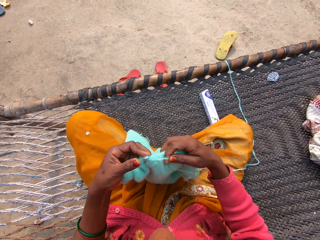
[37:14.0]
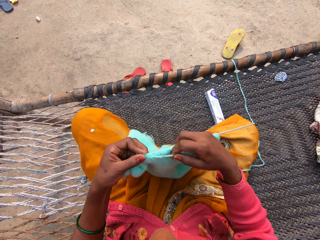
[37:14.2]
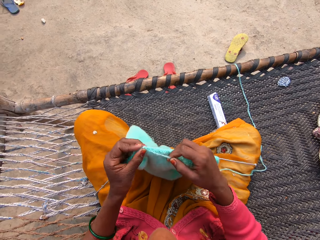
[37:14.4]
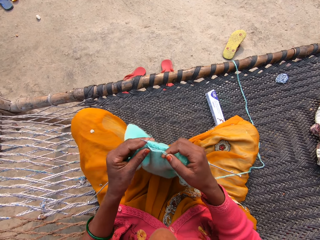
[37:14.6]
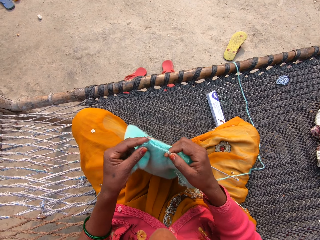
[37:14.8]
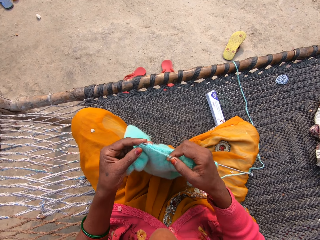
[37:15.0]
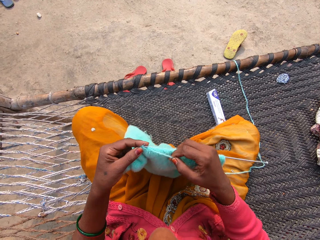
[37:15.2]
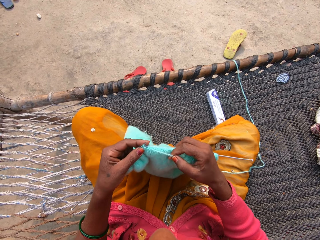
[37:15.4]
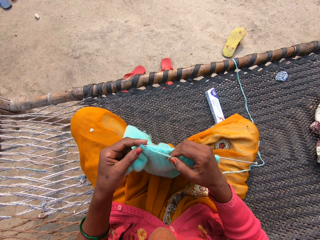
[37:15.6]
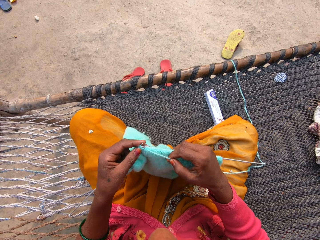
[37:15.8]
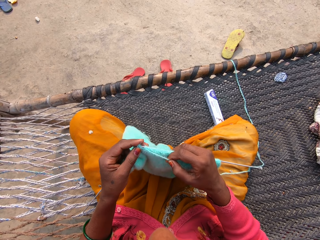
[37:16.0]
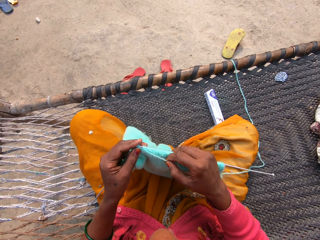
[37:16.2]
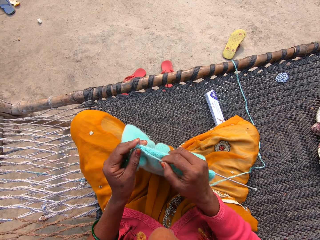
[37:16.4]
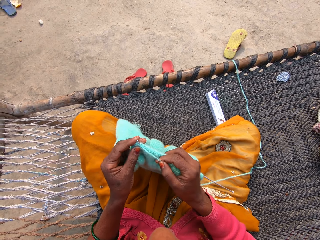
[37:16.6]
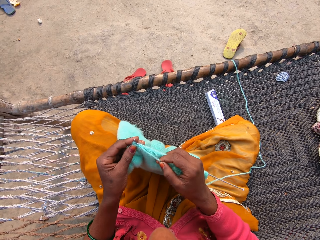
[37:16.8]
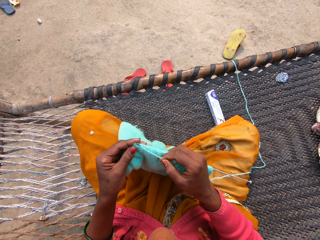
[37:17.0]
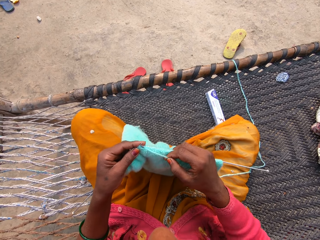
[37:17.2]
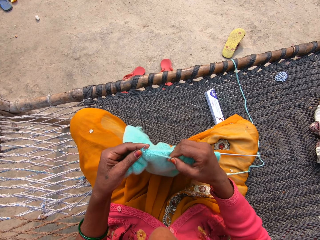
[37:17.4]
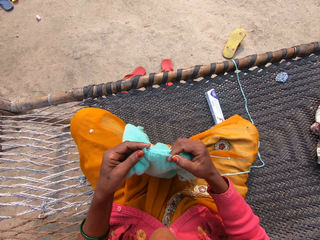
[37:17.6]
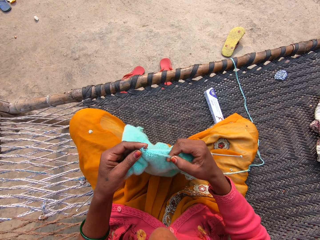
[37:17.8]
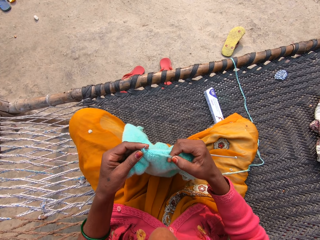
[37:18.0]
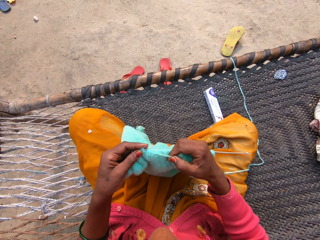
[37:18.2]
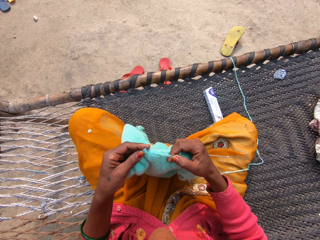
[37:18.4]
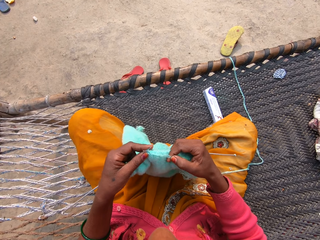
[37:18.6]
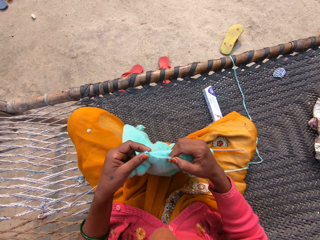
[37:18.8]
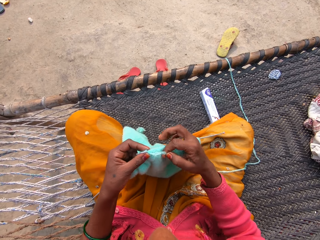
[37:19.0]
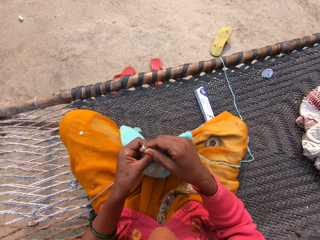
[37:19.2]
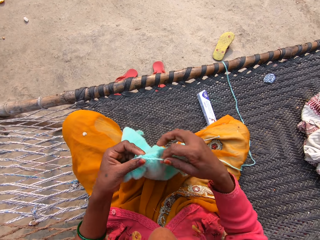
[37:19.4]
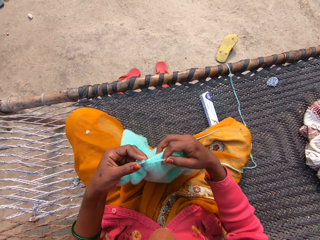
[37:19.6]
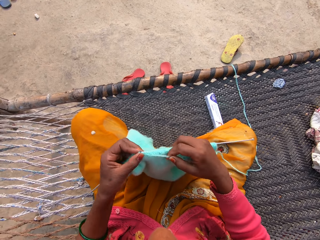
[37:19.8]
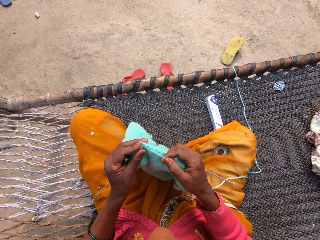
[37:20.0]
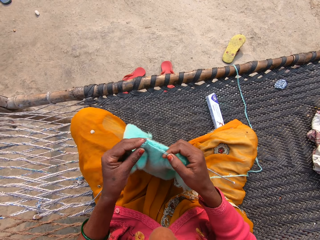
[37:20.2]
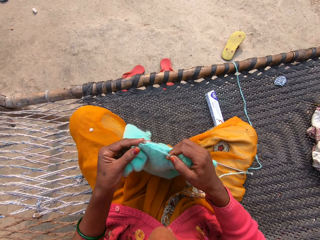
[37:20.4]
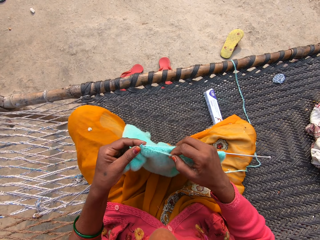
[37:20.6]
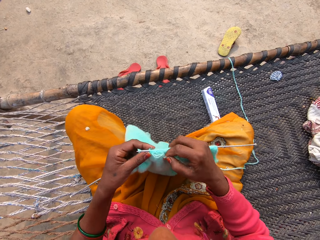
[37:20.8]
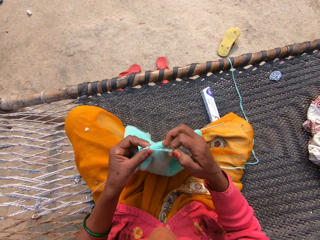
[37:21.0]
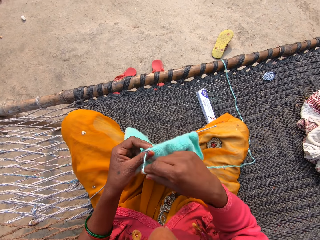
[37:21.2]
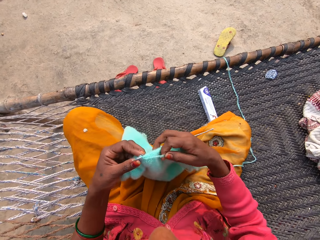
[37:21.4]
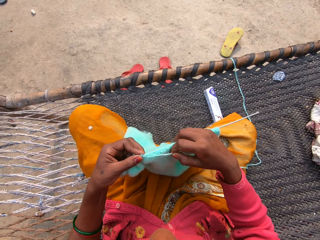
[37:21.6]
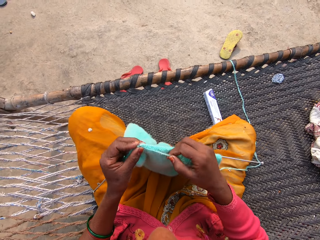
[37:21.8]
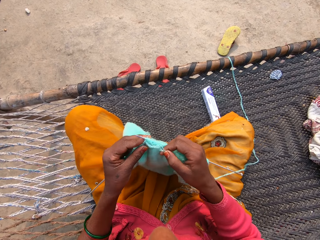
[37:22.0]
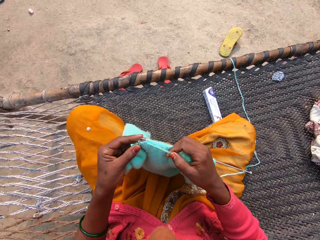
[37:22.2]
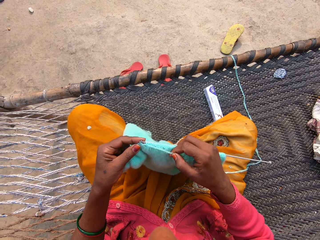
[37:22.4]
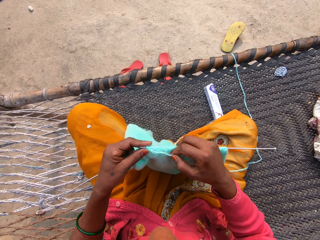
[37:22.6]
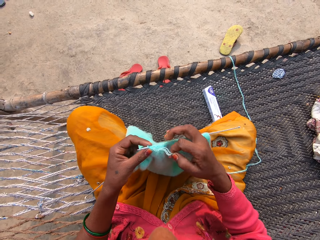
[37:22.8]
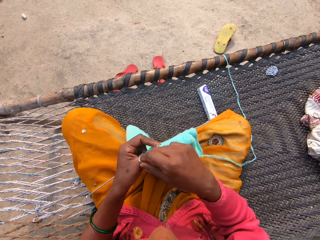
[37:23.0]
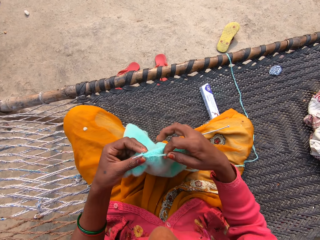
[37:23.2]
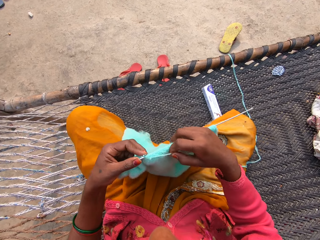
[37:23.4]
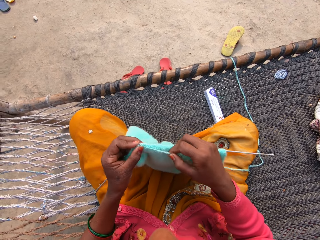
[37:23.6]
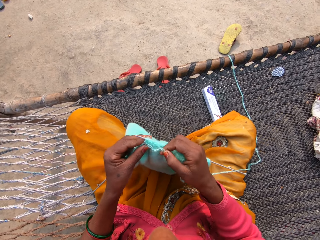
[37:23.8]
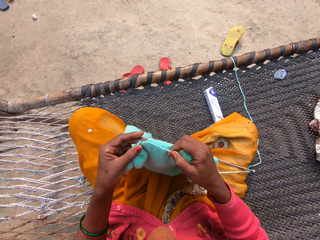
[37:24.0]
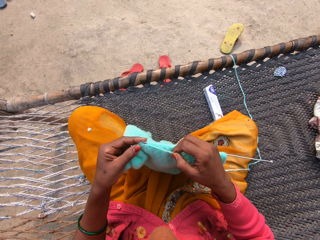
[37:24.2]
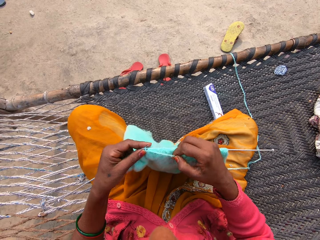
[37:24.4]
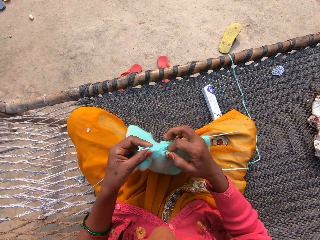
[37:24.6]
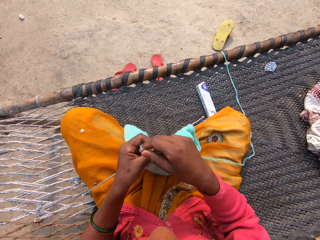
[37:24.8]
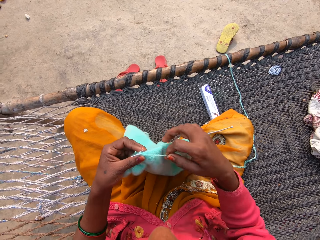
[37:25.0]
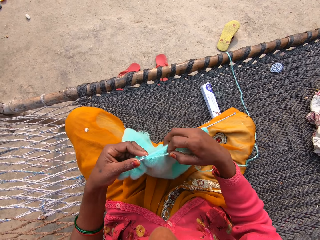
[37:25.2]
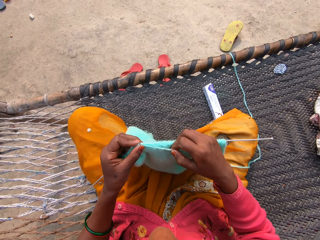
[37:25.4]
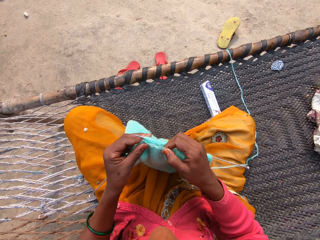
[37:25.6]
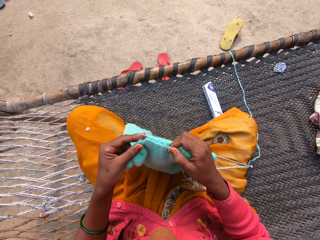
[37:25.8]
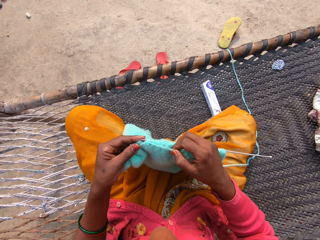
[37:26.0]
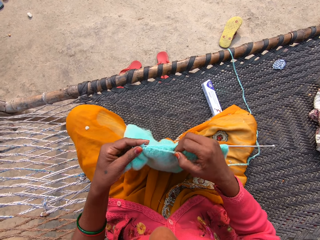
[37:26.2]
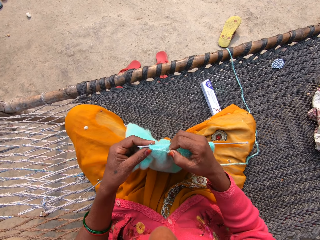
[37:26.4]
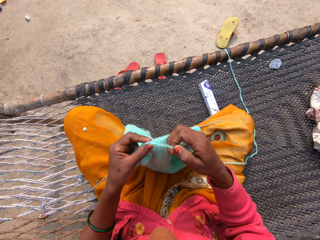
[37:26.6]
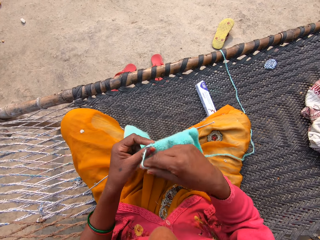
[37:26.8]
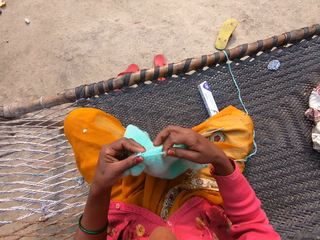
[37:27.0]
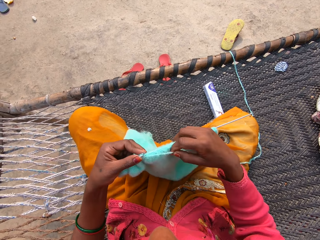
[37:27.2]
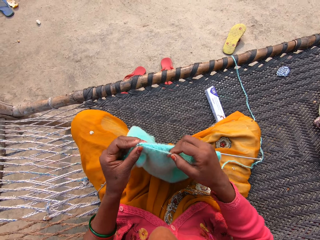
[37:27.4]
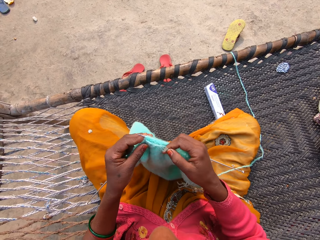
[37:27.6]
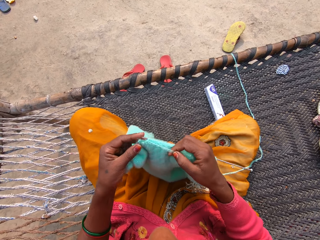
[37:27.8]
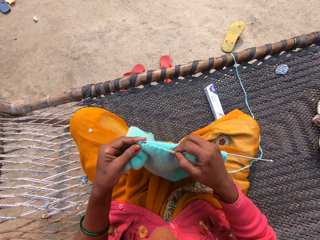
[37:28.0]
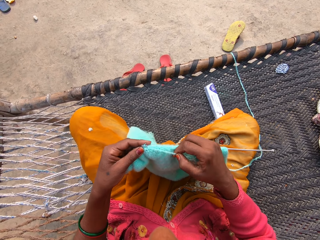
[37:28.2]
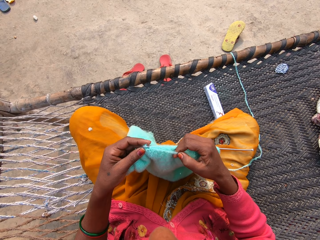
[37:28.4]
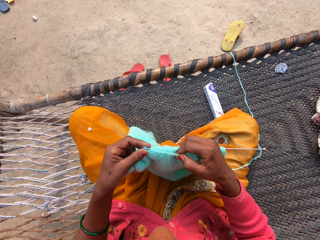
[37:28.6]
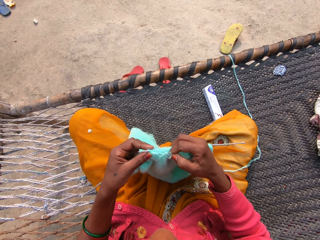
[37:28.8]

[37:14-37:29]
The camera wearer loops the yarn on a knitting needle and knits the fabric with the knitting needle. She loops the yarn on the knitting needle and knits the fabric with the knitting needle. She loops the yarn on the knitting needle and knits the fabric with the knitting needle. She loops the yarn on the knitting needle and knits the fabric with the knitting needle. She loops the yarn on the knitting needle and knits the fabric with the knitting needle. She loops the yarn on the knitting needle and knits the fabric with the knitting needle.

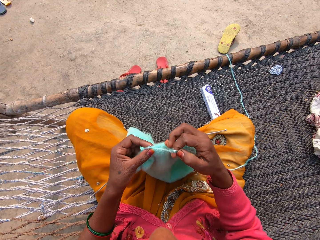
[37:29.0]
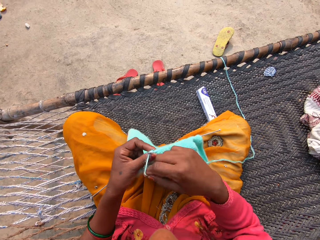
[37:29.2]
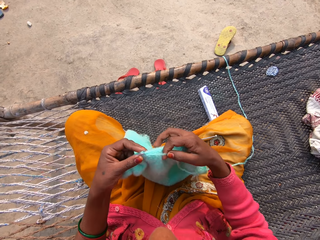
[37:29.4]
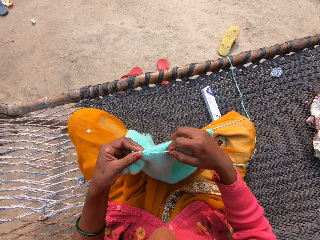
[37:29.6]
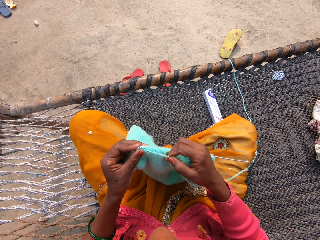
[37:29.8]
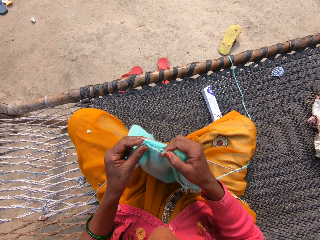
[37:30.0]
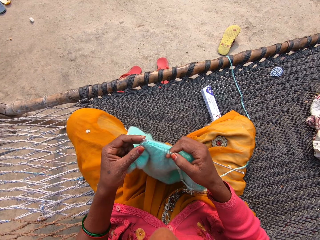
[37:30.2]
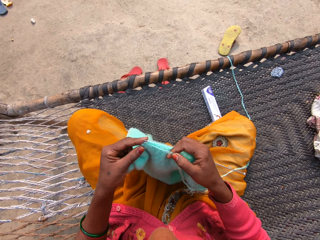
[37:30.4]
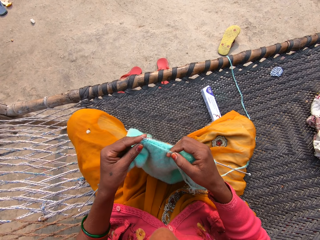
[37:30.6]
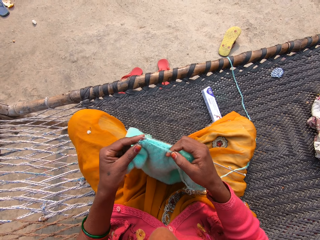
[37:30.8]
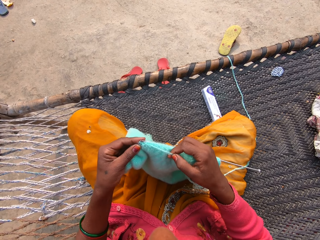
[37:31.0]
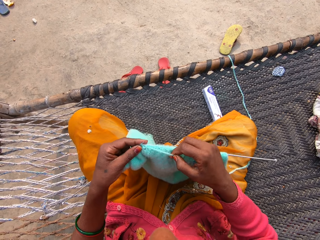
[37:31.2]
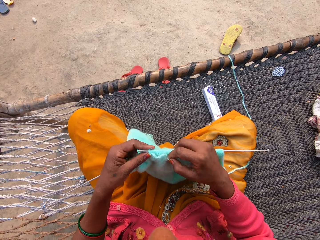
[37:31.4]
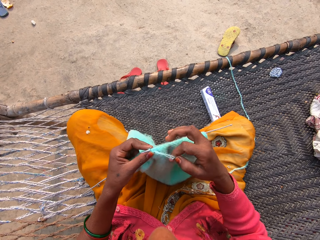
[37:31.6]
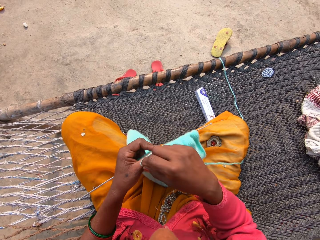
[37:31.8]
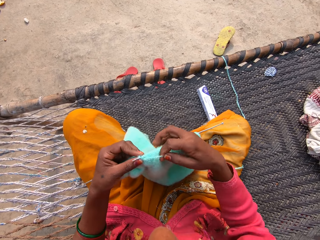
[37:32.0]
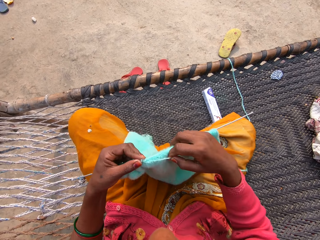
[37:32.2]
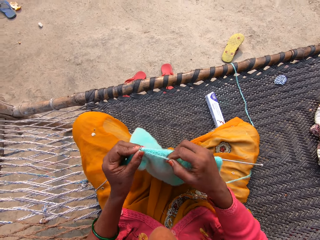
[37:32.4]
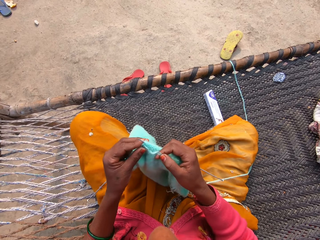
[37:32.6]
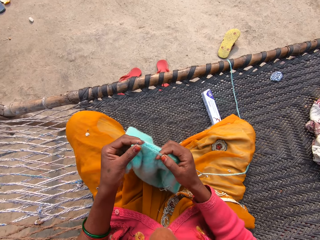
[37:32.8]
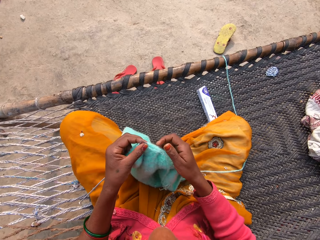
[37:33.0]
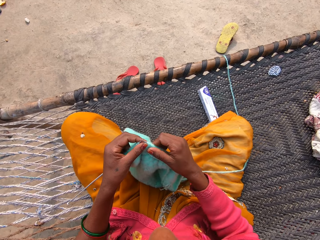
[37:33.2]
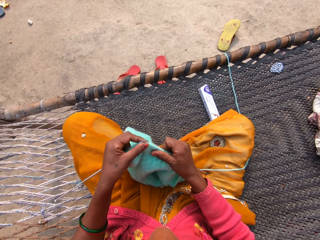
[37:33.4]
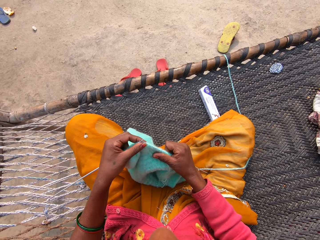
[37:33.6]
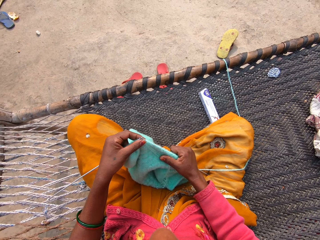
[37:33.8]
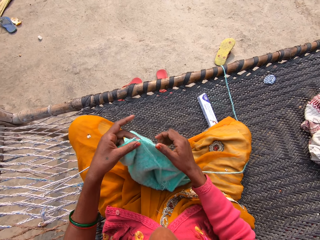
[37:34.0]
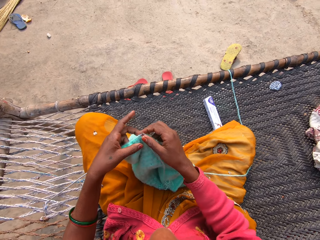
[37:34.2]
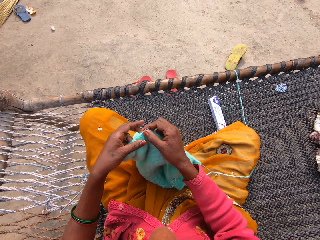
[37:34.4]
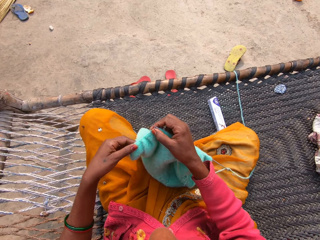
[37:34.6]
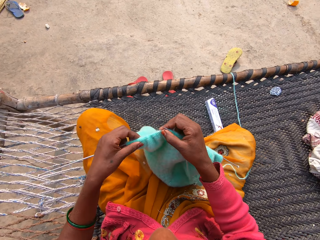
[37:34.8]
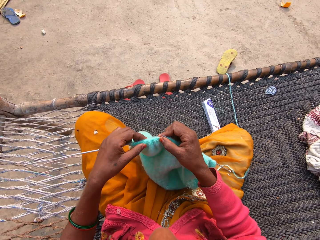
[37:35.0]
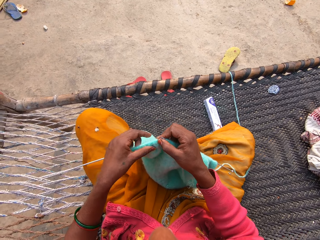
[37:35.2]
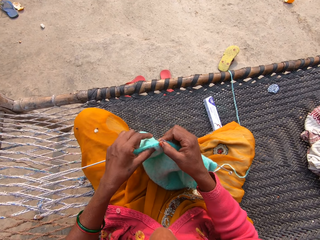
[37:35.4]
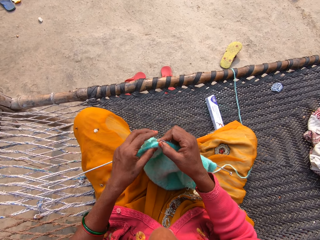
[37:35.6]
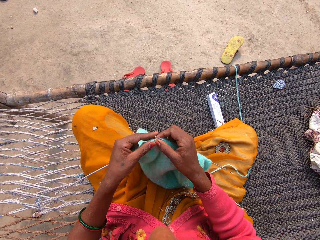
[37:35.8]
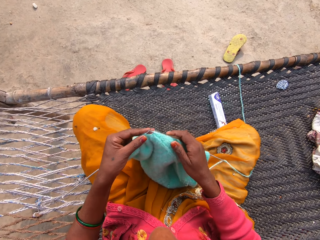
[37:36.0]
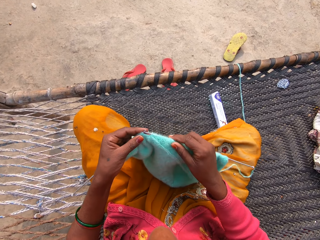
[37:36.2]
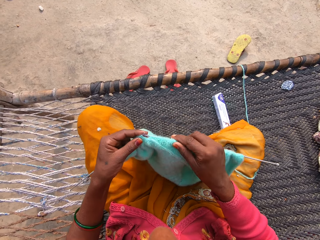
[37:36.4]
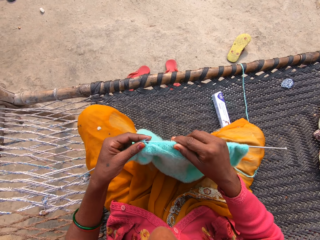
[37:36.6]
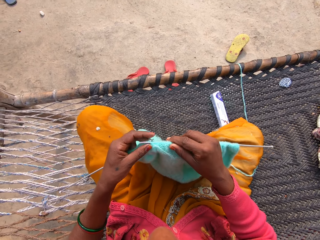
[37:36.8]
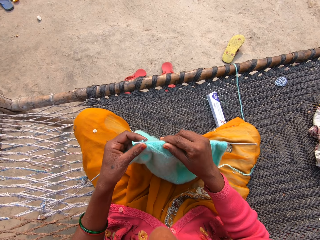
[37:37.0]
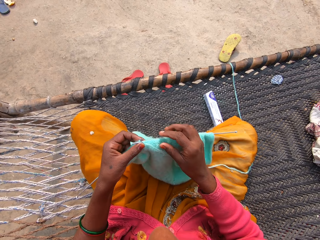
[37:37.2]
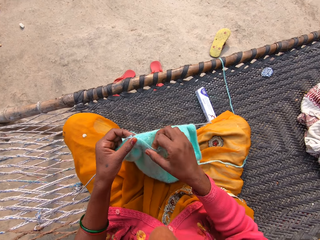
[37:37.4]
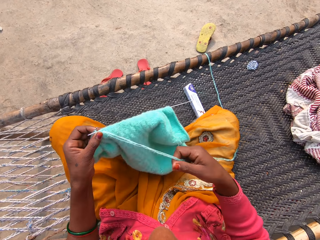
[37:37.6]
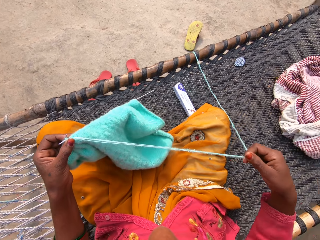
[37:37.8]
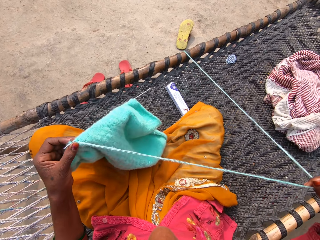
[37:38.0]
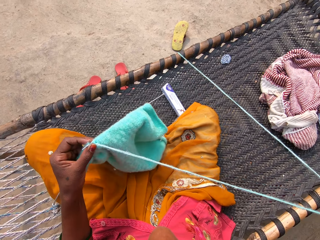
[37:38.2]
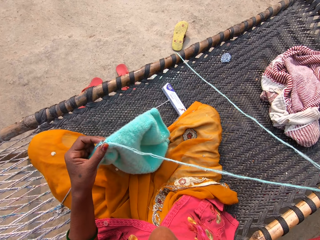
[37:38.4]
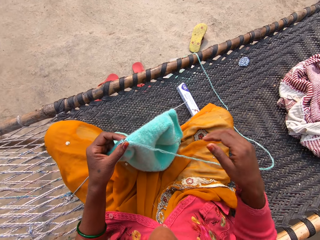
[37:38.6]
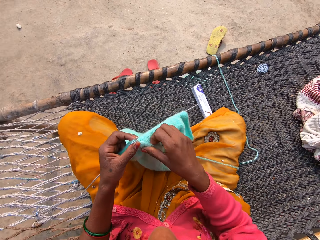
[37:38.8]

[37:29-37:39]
The camera wearer loops the yarn on a knitting needle and knits the fabric with the knitting needle. She loops the yarn on the knitting needle and knits the fabric with the knitting needle. She moves her right hand on the fabric. She adjusts the yarn on the left knitting pin. She knits the fabric with two knitting pins and yarn on a rattan mat. She holds the knitting pins and yarn with her left hand and adjusts the unknitted yarn with her right hand.
